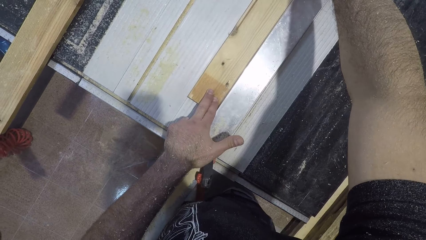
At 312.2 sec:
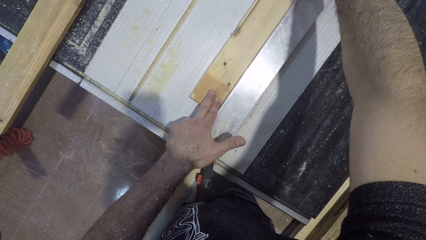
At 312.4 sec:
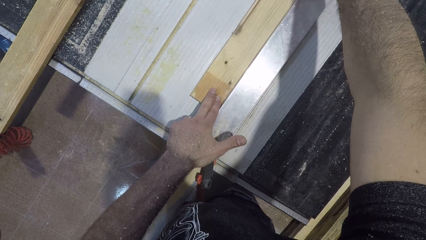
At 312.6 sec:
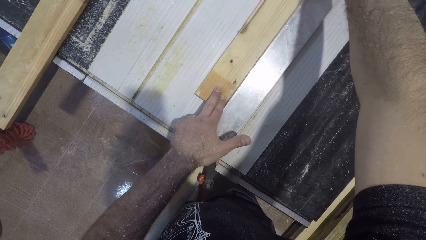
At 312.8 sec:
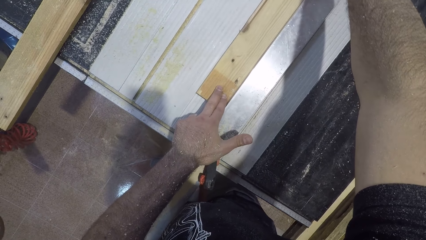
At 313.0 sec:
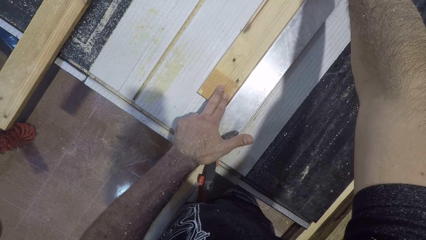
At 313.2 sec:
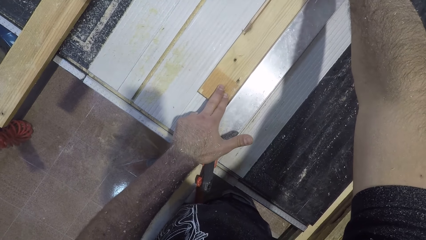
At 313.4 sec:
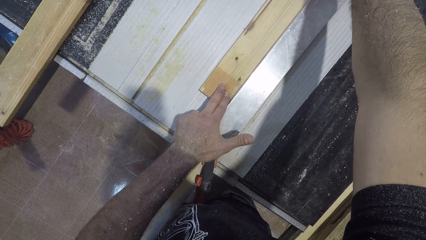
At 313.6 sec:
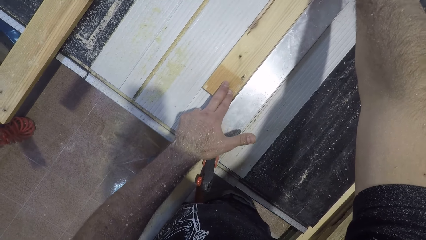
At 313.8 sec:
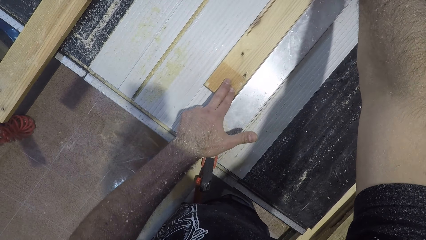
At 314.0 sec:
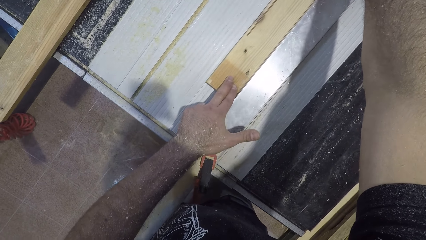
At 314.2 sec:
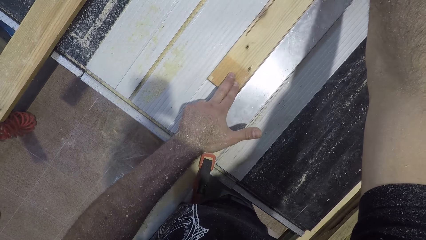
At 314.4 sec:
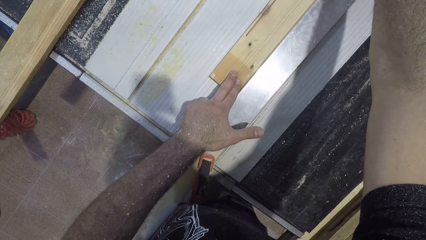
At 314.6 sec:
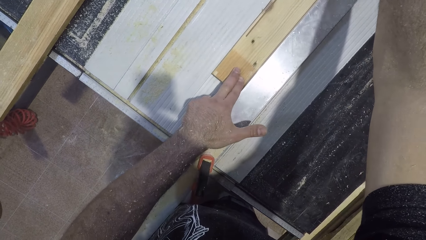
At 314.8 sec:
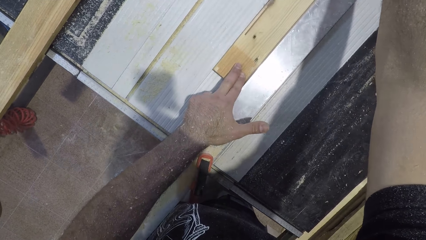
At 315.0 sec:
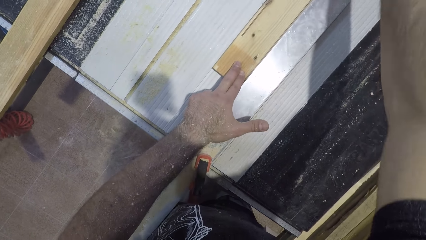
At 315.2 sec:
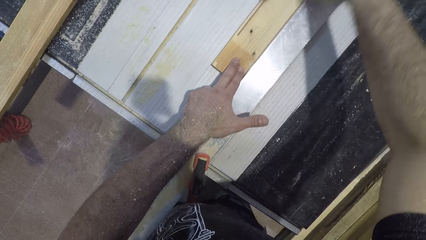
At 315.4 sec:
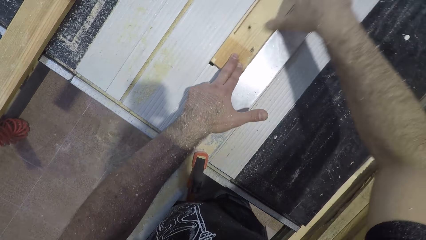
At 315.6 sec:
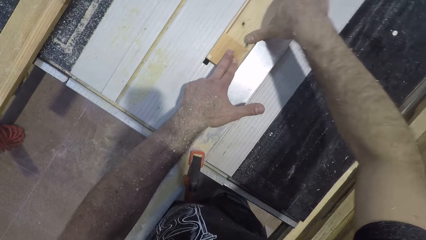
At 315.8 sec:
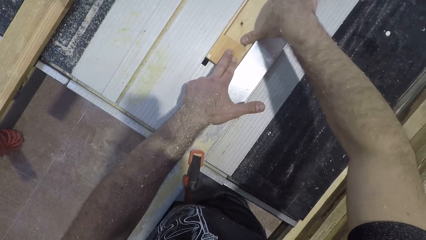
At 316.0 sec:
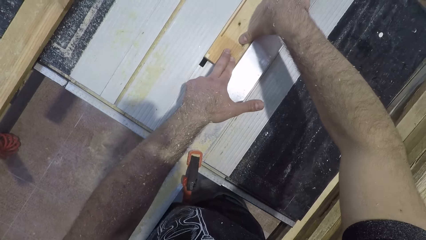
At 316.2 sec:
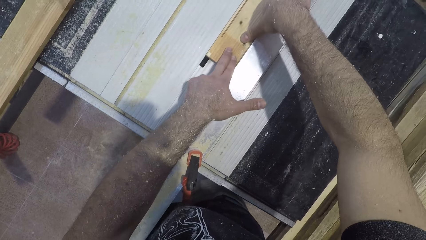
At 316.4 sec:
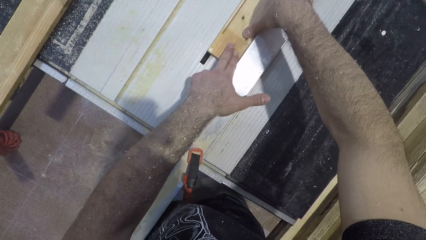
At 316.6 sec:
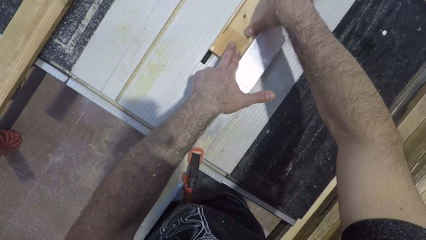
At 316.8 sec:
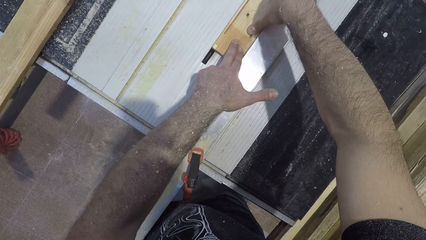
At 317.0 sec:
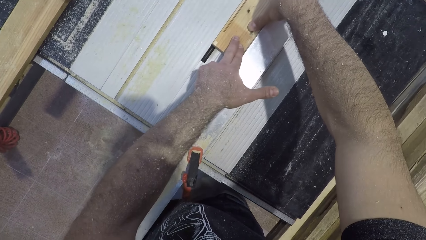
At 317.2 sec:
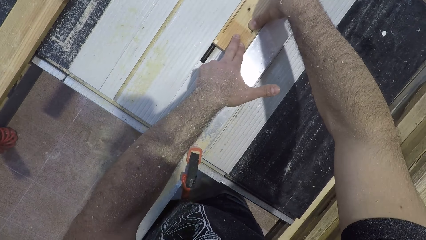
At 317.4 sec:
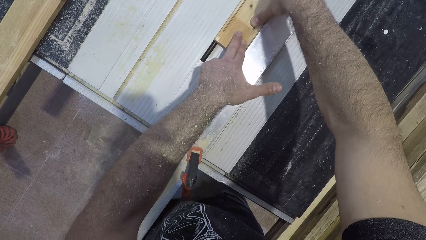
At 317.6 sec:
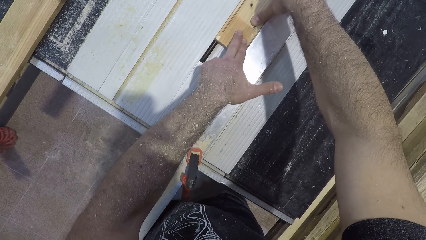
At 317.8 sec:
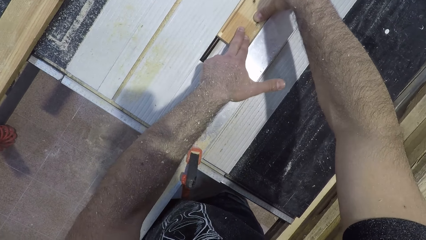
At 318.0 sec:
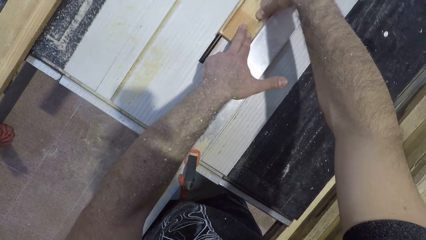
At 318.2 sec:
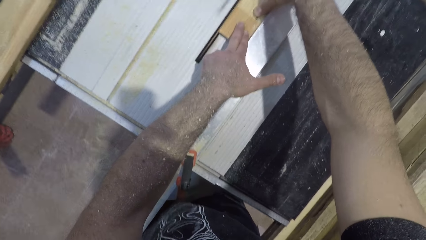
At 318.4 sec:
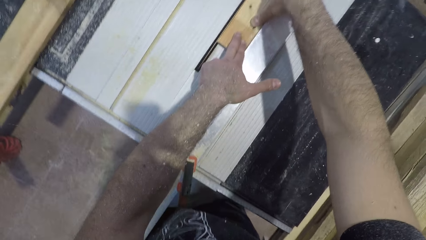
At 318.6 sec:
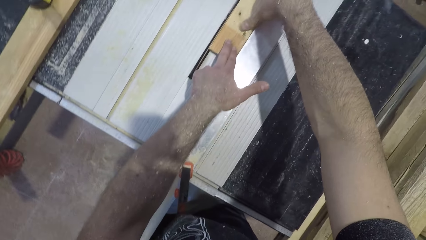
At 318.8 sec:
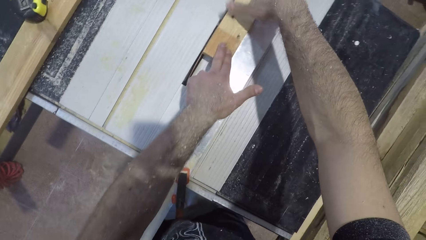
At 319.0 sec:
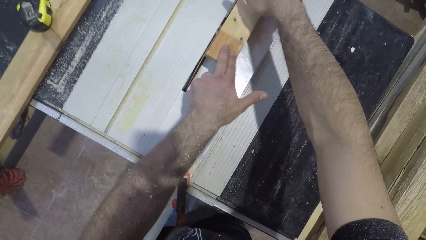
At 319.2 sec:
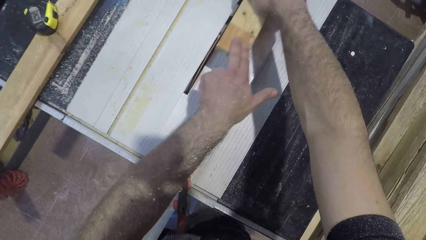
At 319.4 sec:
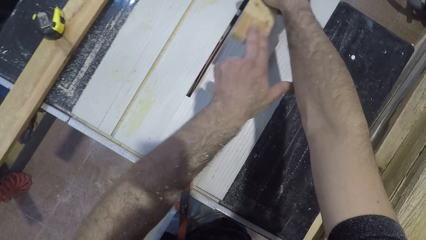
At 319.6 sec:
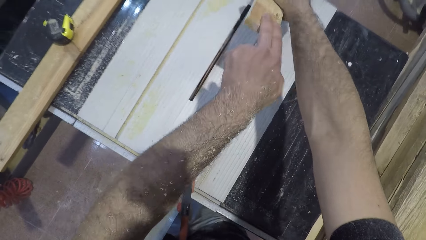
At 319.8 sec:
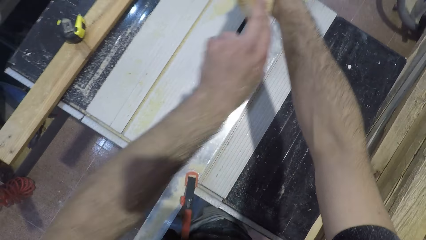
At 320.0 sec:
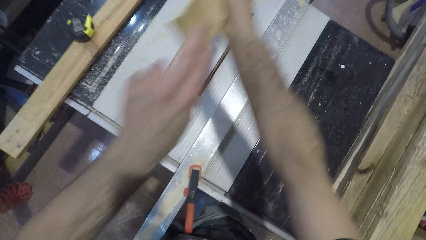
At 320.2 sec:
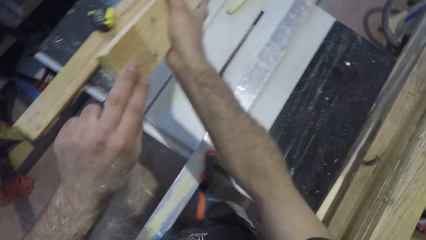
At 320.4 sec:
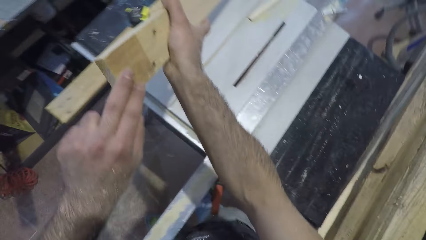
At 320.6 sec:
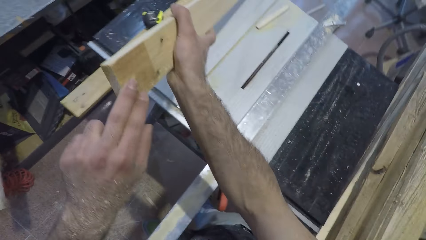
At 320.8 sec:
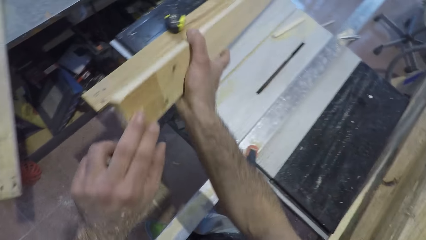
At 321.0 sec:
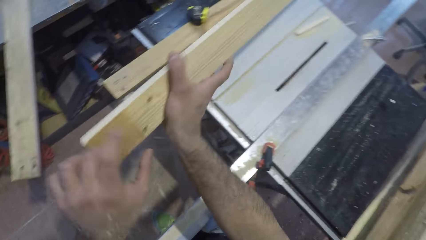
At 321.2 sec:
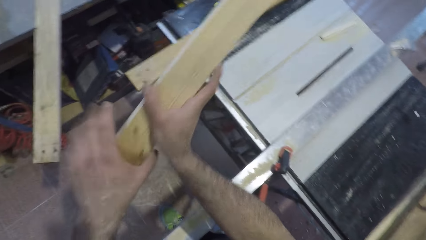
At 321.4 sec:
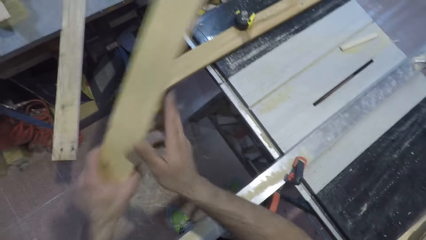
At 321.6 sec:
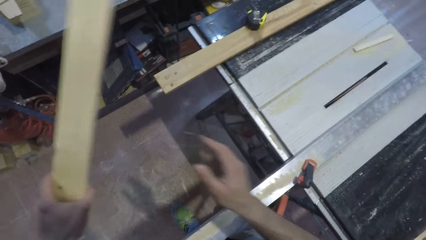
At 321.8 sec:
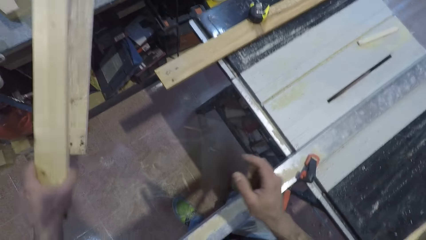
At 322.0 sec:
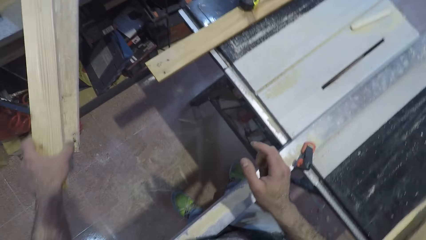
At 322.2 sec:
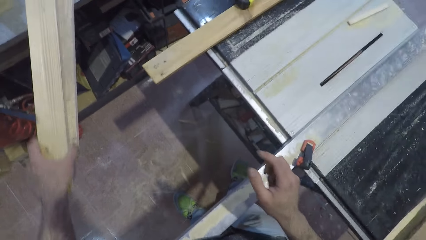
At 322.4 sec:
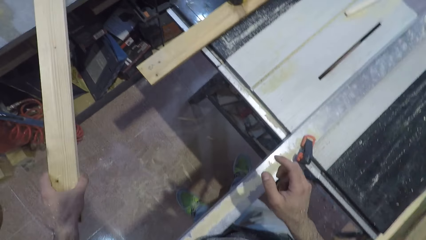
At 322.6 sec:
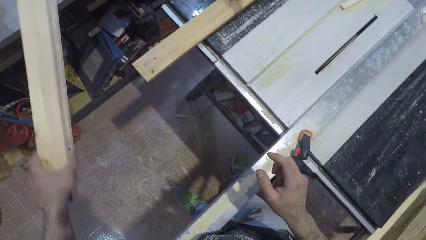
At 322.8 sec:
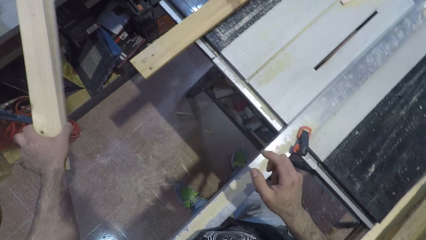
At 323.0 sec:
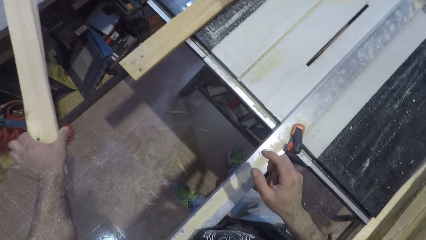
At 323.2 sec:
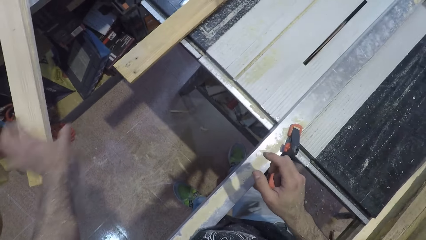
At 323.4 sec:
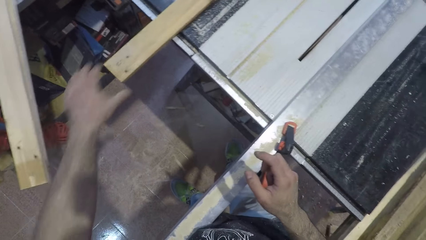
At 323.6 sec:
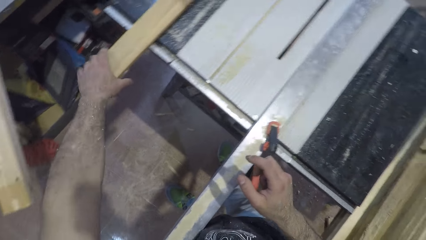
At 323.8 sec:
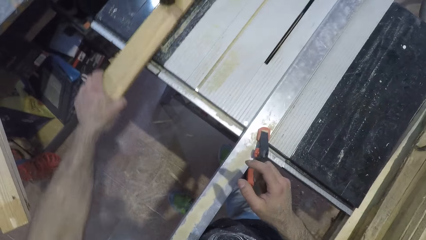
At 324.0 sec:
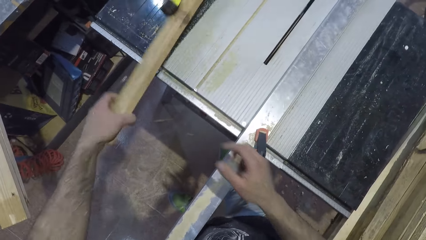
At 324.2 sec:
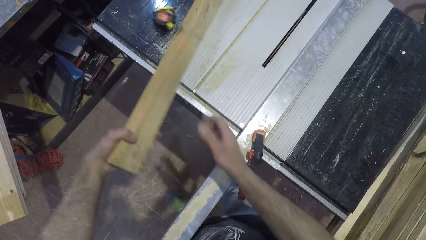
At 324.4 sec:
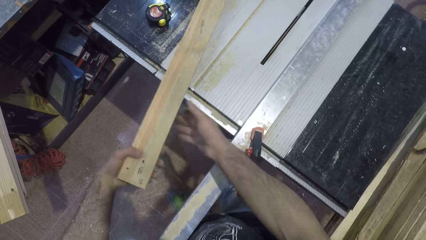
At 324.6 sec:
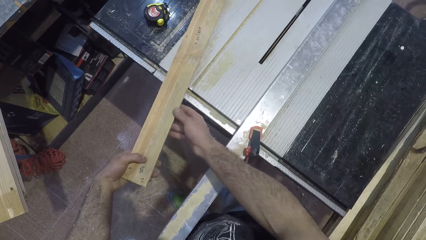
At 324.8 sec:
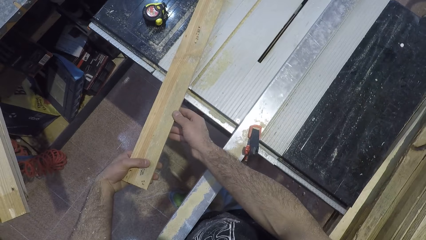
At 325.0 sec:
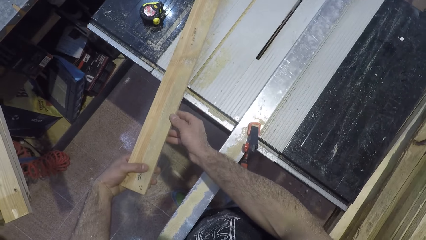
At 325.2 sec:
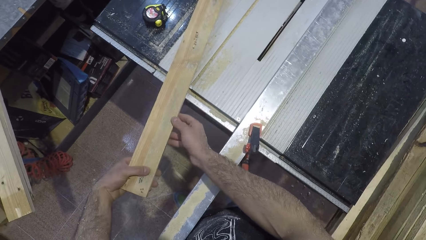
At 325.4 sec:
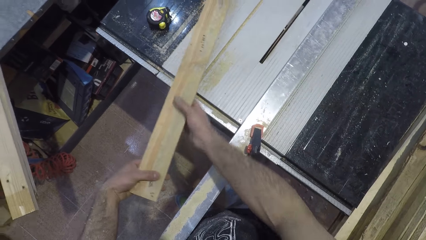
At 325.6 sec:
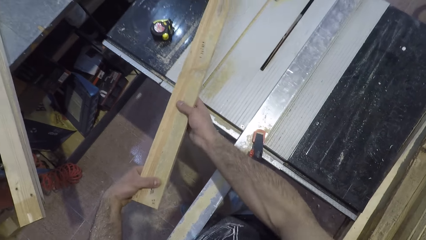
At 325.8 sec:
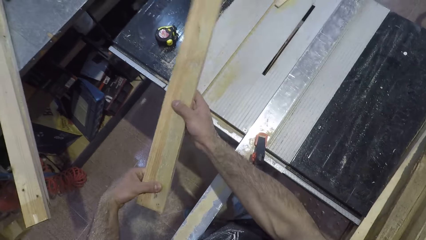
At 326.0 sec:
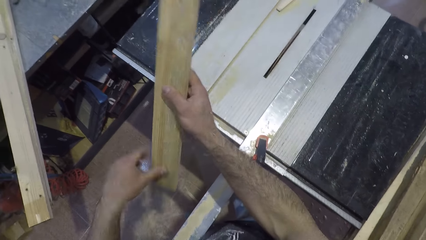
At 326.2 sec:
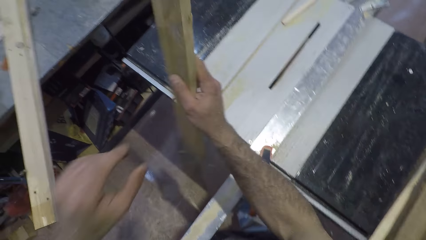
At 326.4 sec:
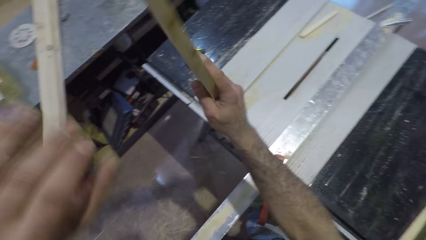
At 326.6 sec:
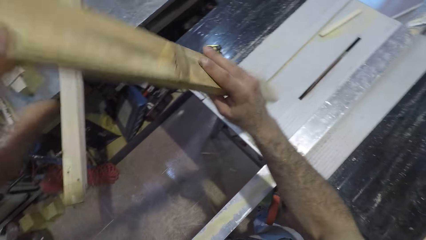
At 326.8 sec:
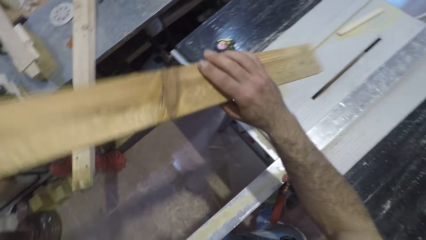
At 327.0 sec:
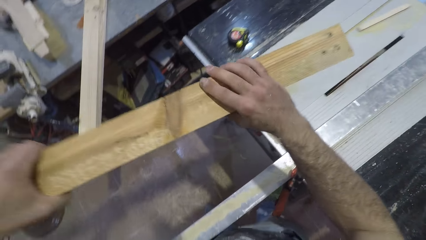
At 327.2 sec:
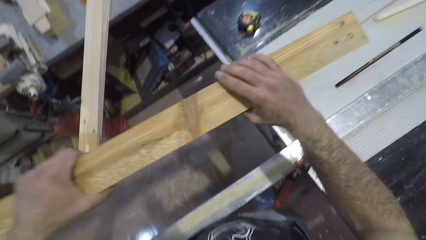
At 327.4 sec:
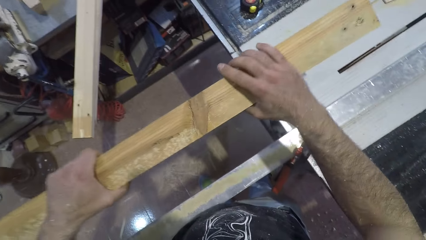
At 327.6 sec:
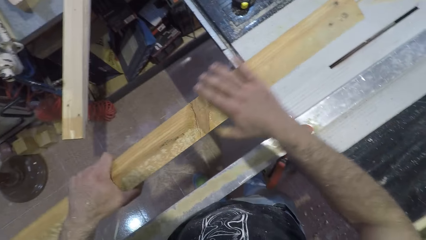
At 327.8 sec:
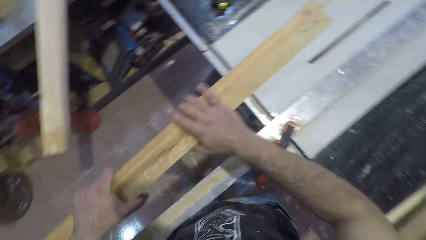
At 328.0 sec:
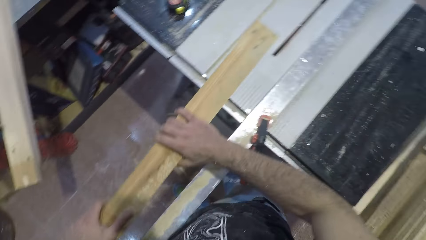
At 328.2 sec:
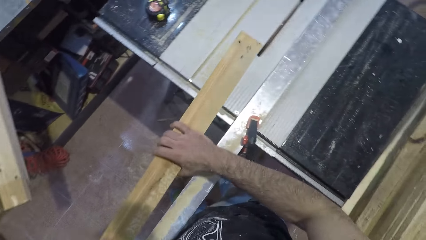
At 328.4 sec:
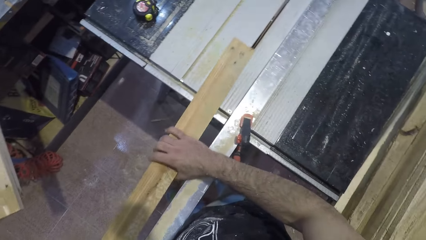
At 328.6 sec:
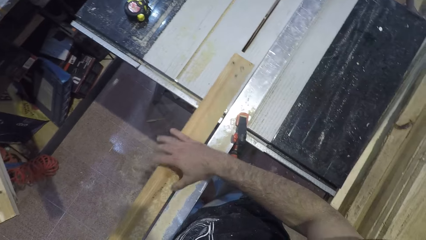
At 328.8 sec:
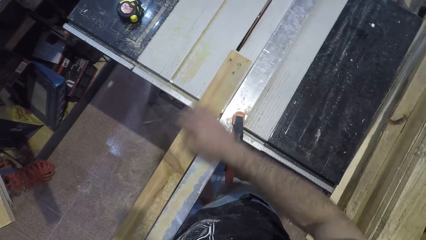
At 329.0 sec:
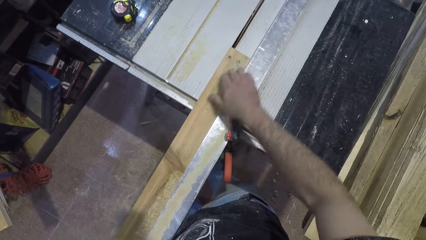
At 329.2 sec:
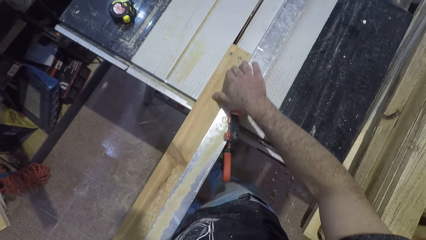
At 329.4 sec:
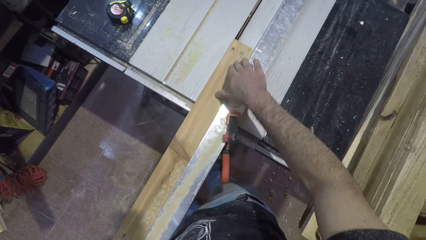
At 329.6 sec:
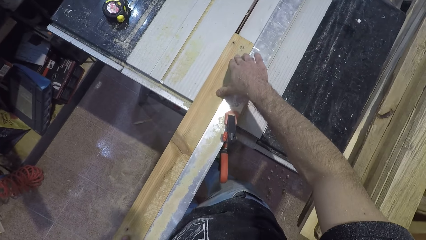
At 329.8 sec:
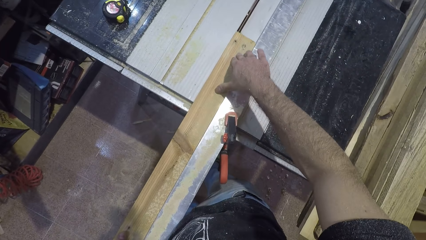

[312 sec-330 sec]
The camera wearer moves his right hand back. He stops filing the piece of wood. He lifts the piece of wood with both hands. He transfers the piece of wood from his right hand to his left hand. He puts the piece of wood away. He picks up another piece of wood. He holds the piece of wood with both hands. He holds the piece of wood with his right hand. He turns the piece of wood. He holds the piece of wood with both hands. He puts the piece of wood on the table saw wood cutter. He files the piece of wood.
